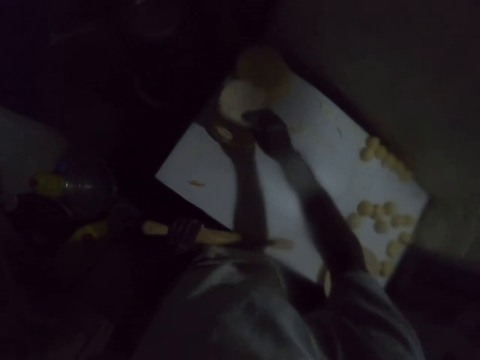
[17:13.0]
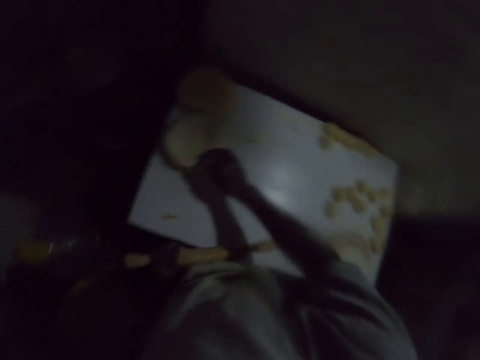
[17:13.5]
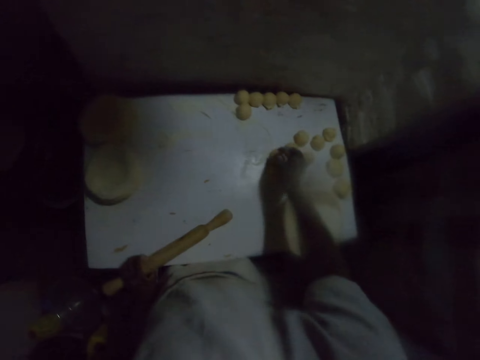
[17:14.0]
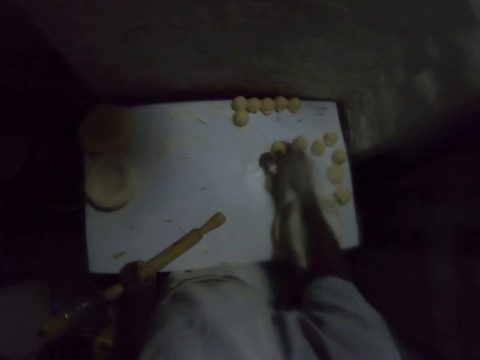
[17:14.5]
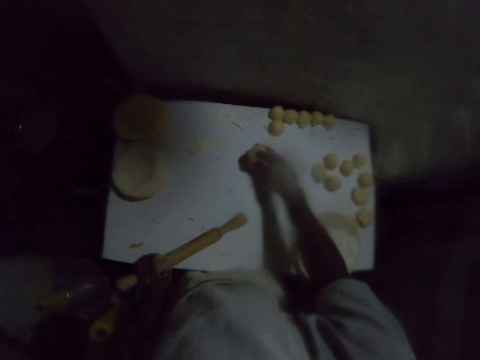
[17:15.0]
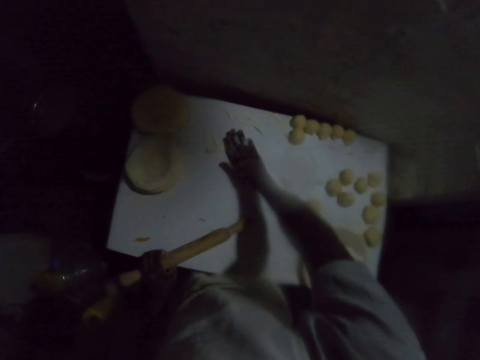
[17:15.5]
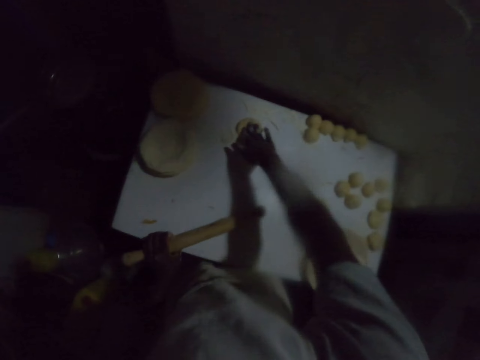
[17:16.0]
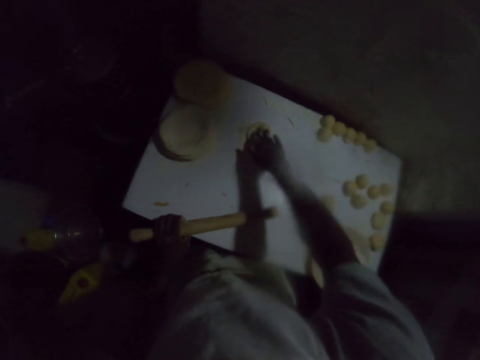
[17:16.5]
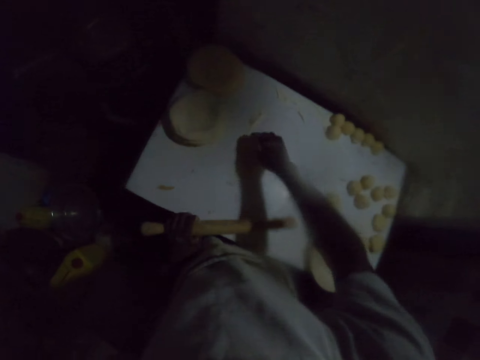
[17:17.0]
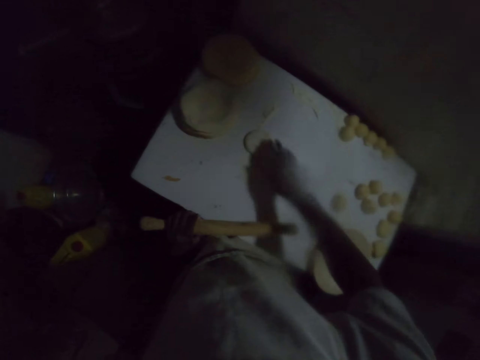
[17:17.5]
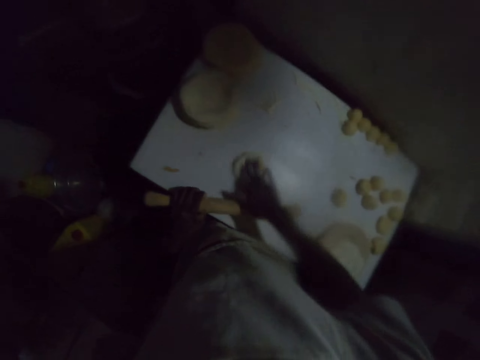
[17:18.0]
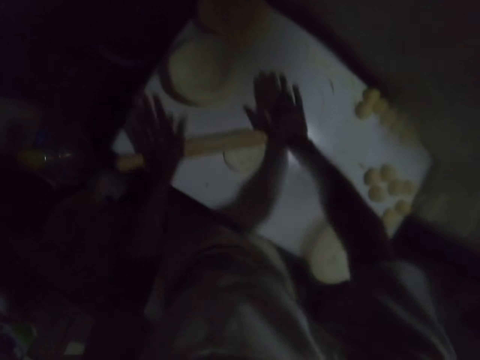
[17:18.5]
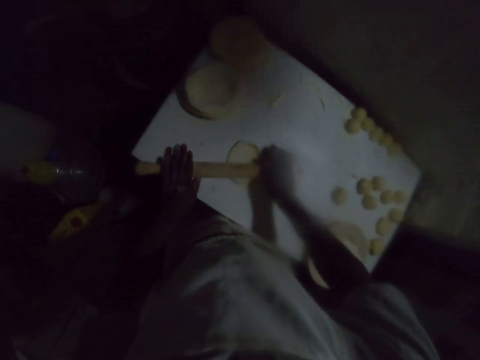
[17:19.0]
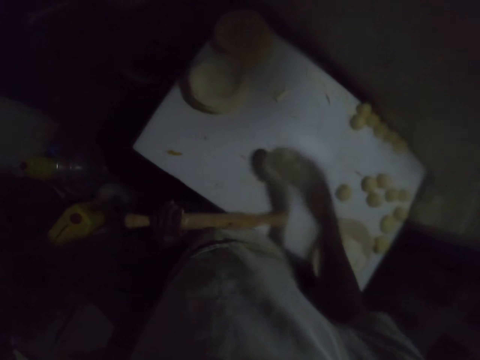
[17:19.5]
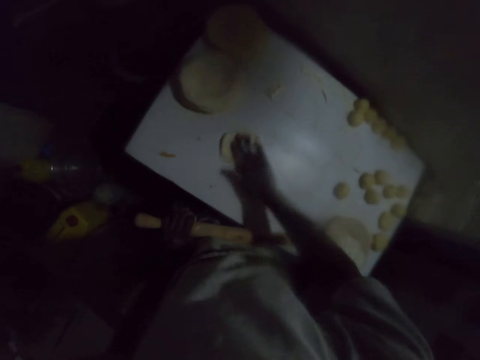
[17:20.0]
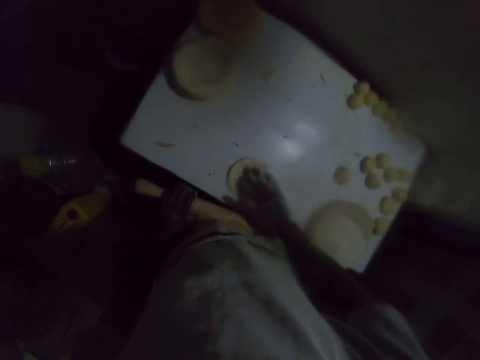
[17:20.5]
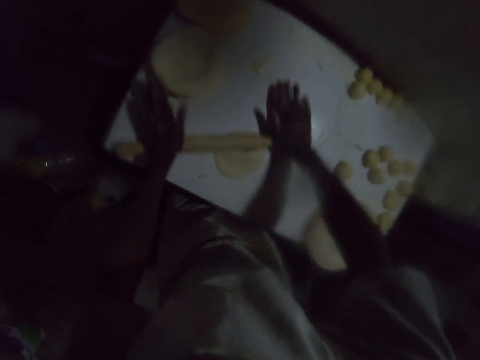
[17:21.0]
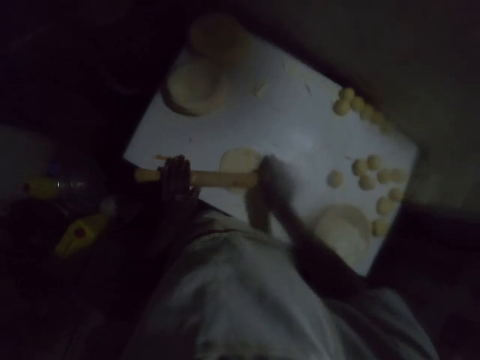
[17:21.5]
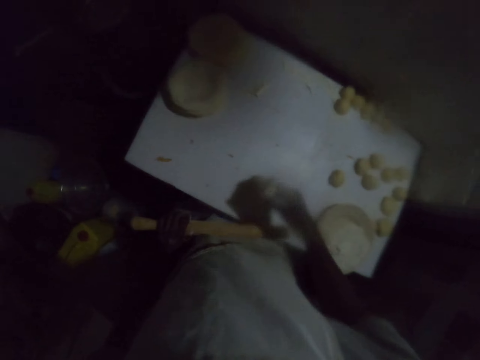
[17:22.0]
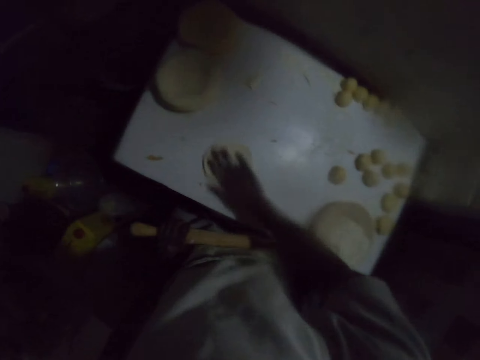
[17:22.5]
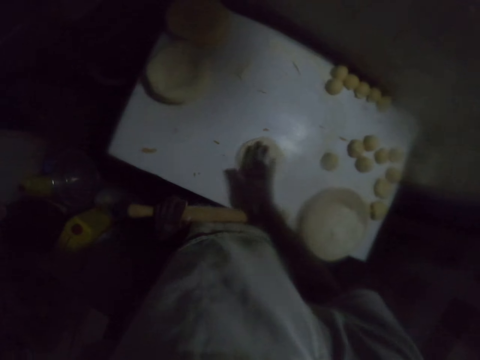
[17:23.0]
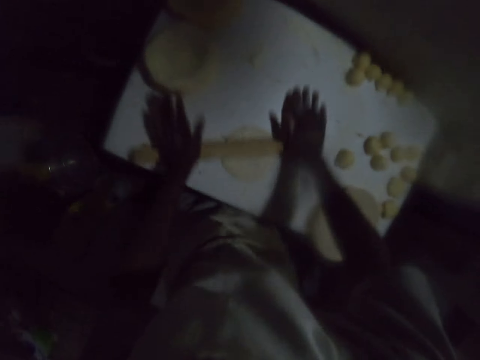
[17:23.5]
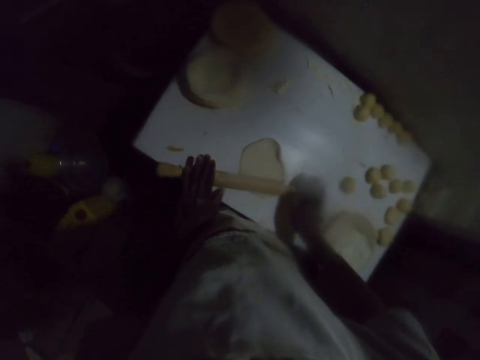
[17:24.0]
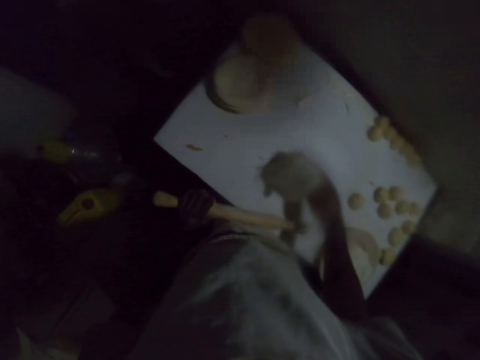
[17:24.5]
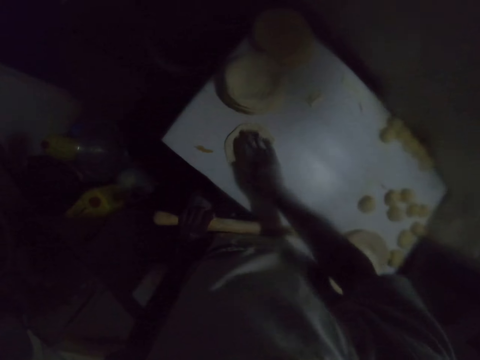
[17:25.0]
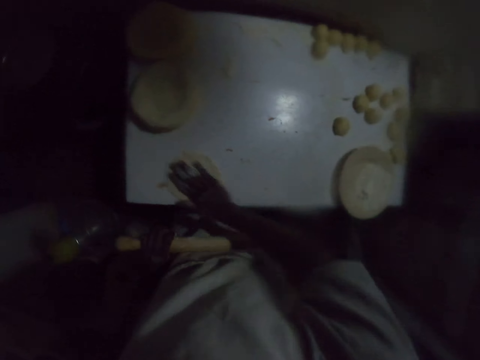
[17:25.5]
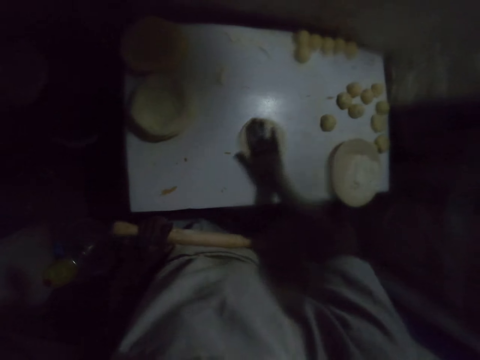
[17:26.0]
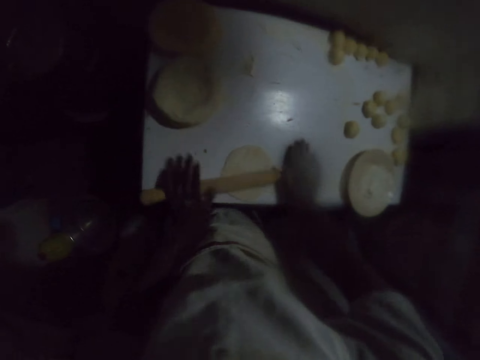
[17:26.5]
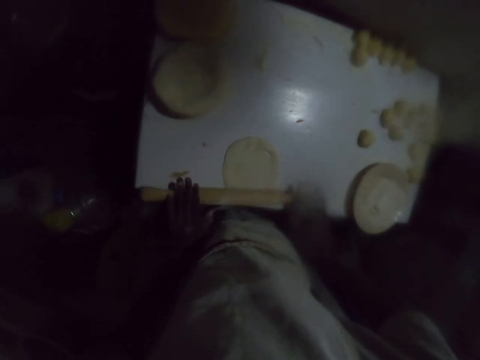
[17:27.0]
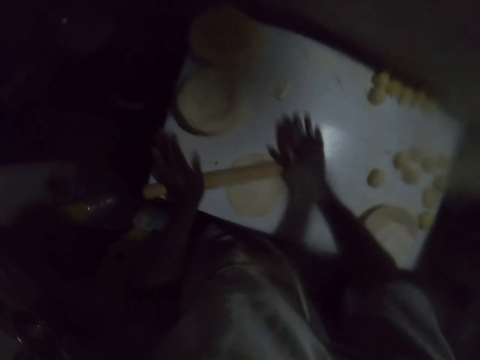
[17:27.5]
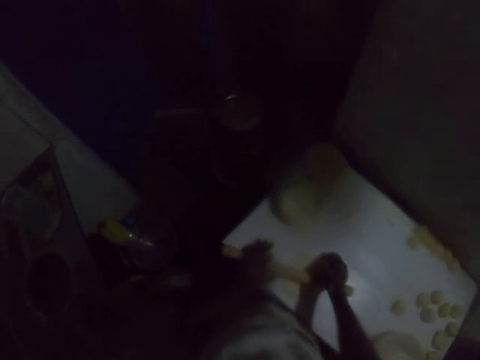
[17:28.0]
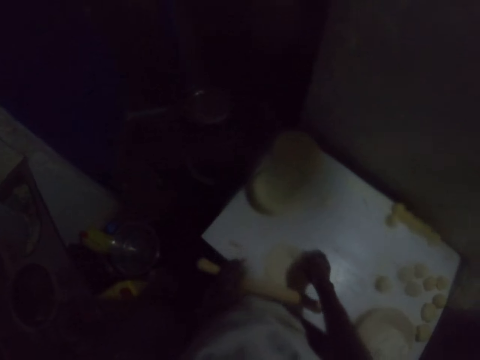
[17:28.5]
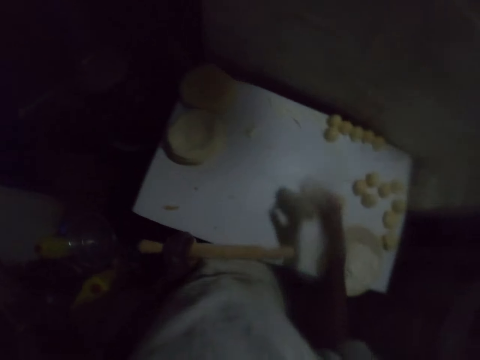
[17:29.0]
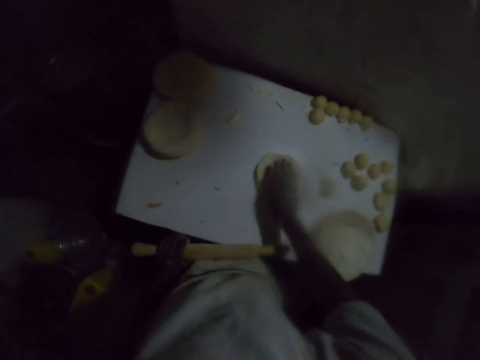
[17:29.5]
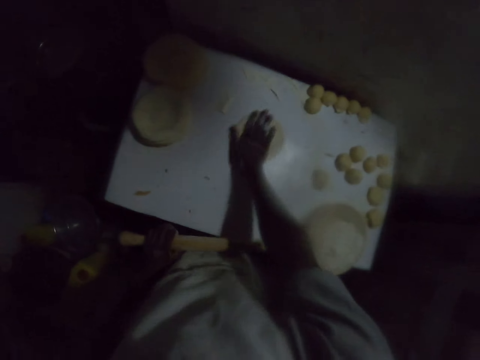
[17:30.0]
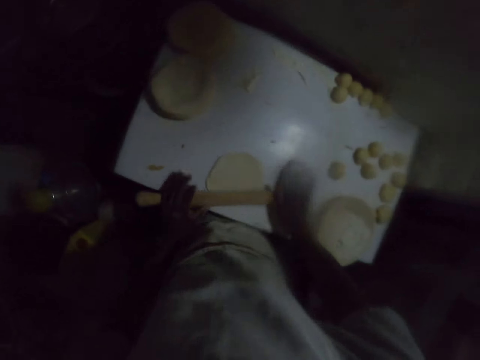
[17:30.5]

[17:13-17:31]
The camera wearer drops the rolled dough on top of another rolled dough on the table. They pick the dough roll on the table. They spread the dough roll on the table. They press the dough on the table with flour. They move the dough on the flour on the table. They roll the dough with a rolling stick. They turn the dough on the table. They move the dough on the flour on the table and spread the dough on the table. They roll the dough with the rolling stick. They turn the dough on the table. They move the dough on the flour on the table and spread the dough on the table. They roll the dough with the rolling stick. They turn the dough on the table. They spread the dough on the table and move the dough on the flour on the table. They roll the dough with the rolling stick. They turn the dough on the table. They move the dough on the flour on the table and spread the dough on the table.

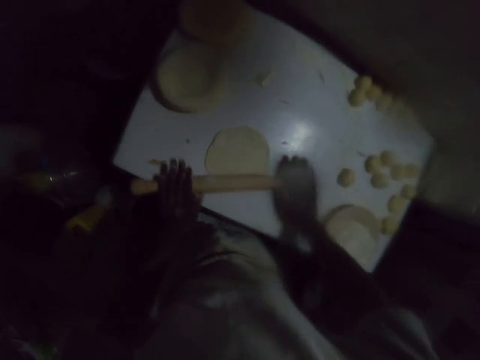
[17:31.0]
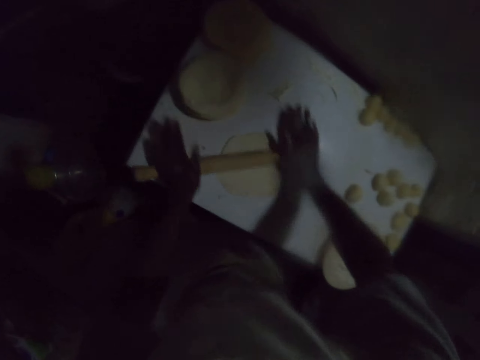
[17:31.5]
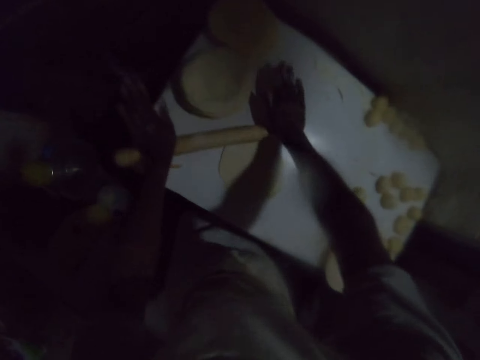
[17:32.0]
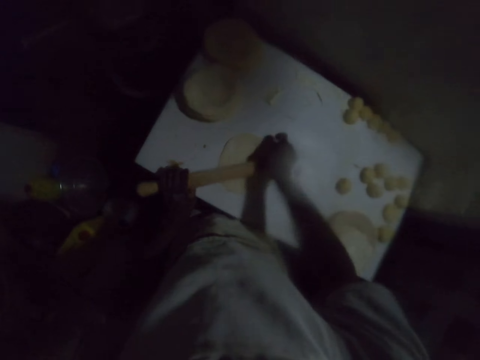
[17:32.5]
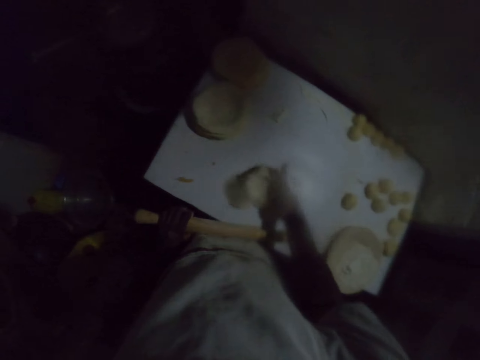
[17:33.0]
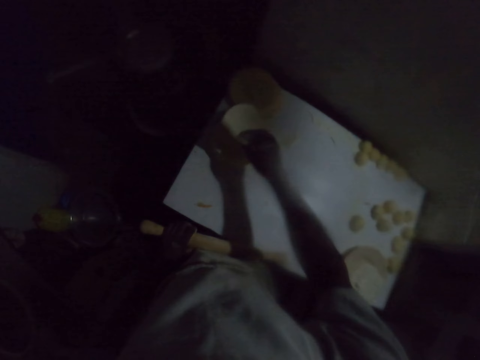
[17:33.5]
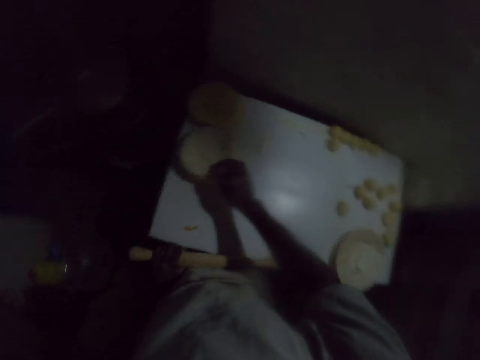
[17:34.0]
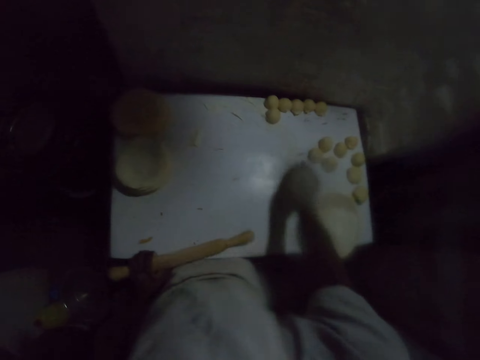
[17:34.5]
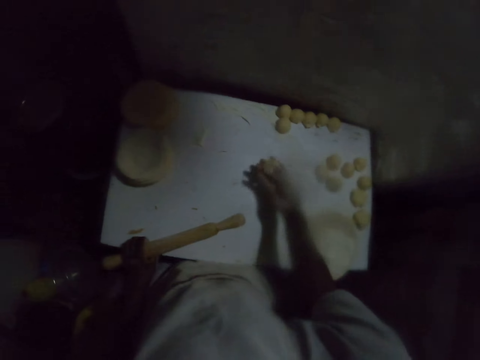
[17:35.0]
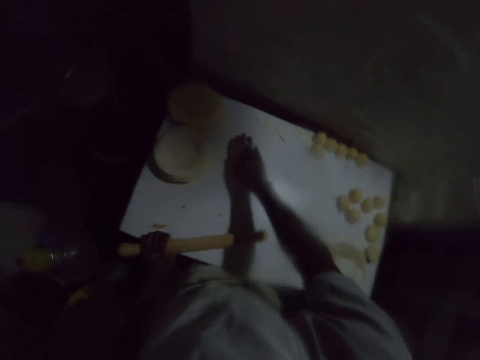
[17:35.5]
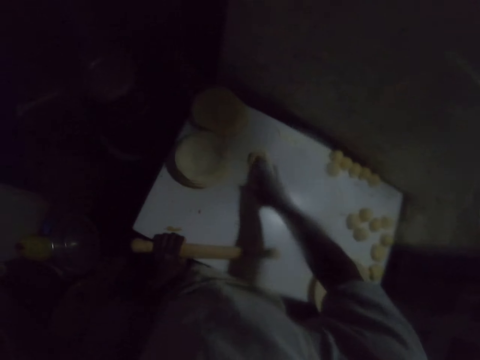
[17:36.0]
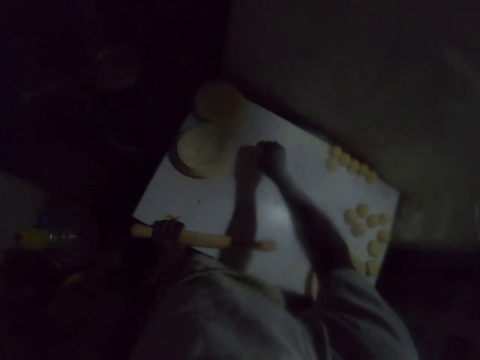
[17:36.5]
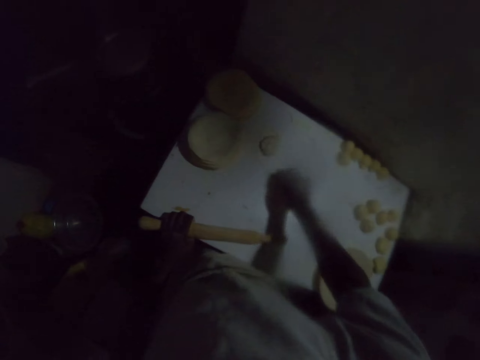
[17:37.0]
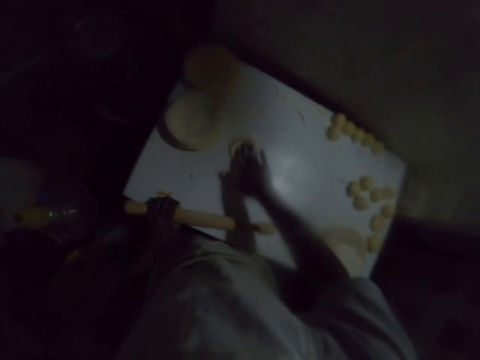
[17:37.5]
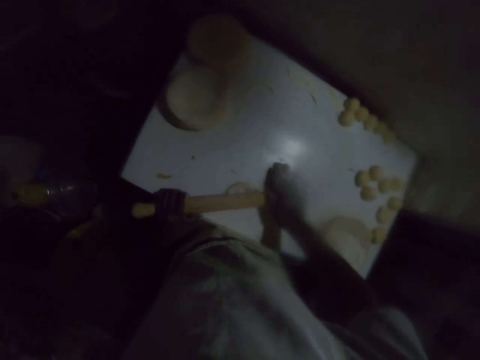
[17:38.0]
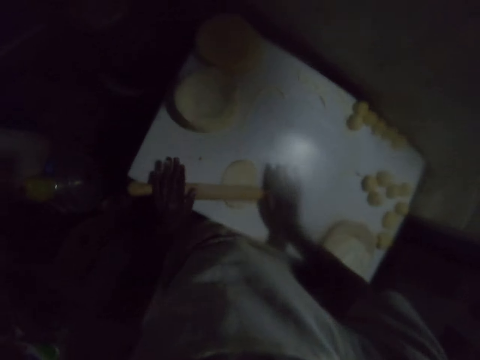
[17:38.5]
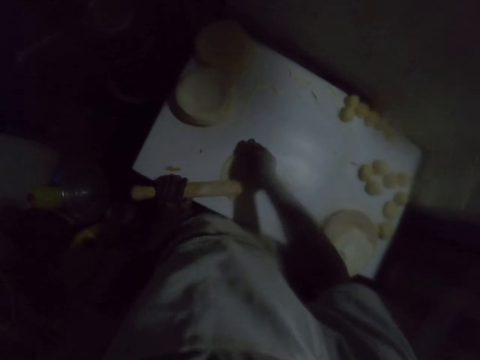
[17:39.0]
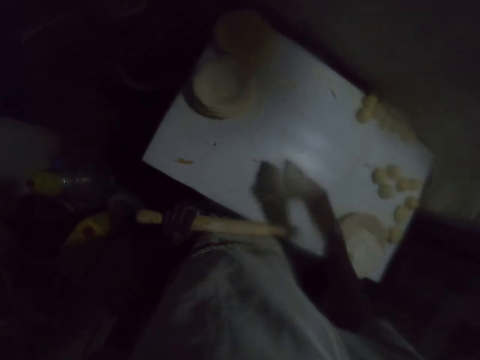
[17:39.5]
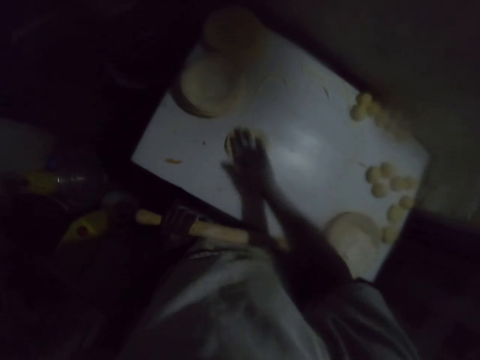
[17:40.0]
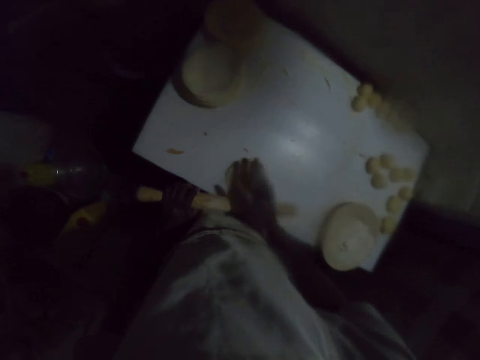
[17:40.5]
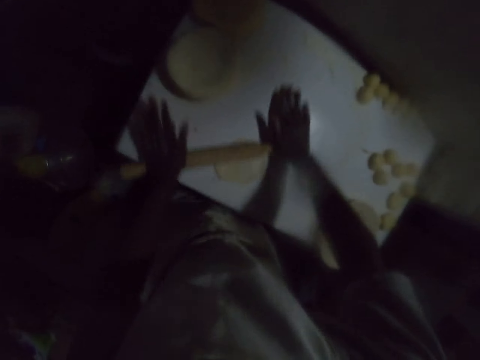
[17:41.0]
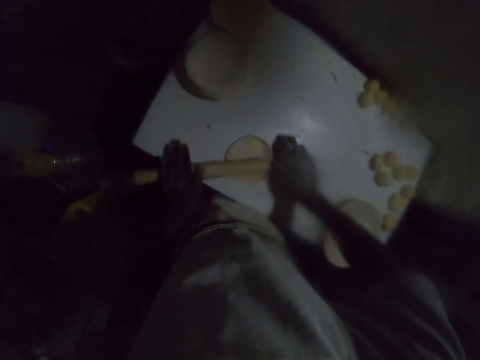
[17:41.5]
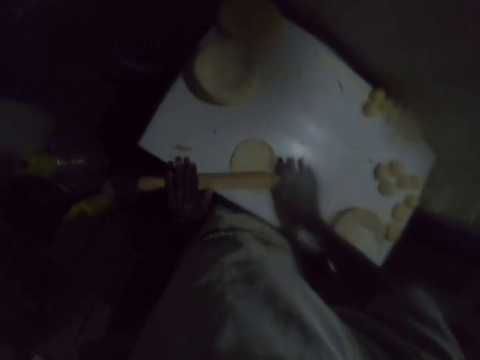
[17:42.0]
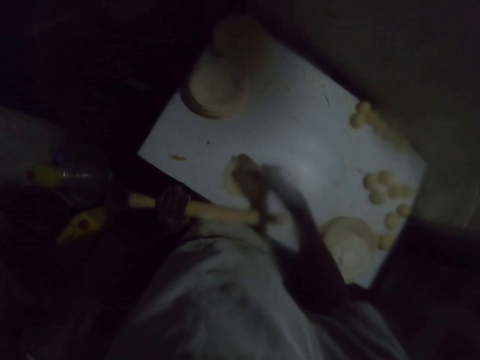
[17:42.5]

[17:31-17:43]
The camera wearer rolls the dough with a rolling stick. They carry the rolled dough. They drop the rolled dough on top of another rolled dough on the table. They pick the dough roll on the table. They spread the dough on the table. They press the dough on the table with flour. They roll the dough with the rolling stick. They turn the dough on the table. They move the dough on the flour on the table and spread the dough on the table. They roll the dough with the rolling stick.
